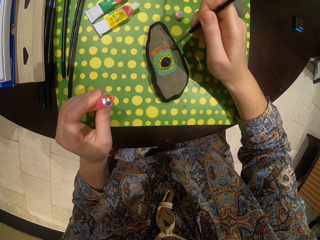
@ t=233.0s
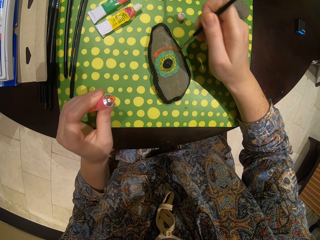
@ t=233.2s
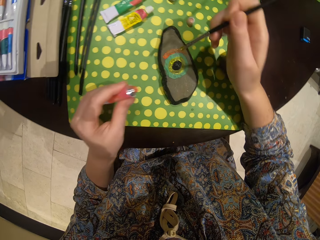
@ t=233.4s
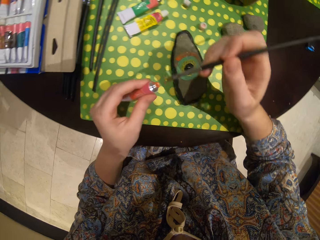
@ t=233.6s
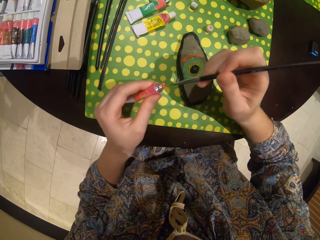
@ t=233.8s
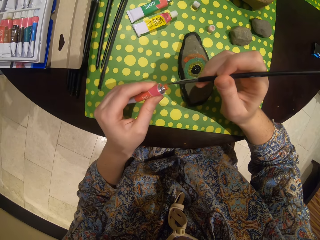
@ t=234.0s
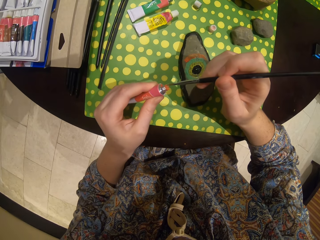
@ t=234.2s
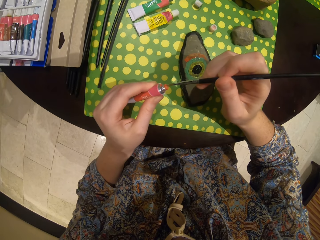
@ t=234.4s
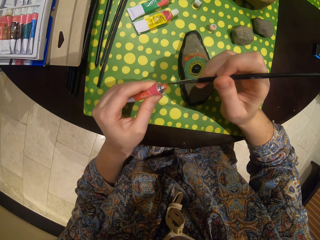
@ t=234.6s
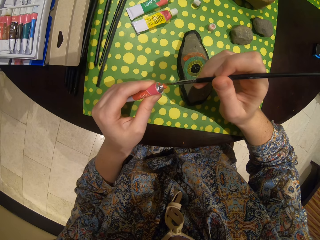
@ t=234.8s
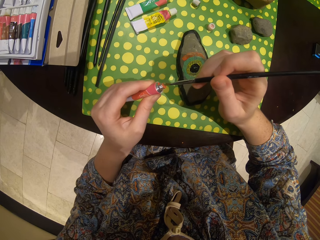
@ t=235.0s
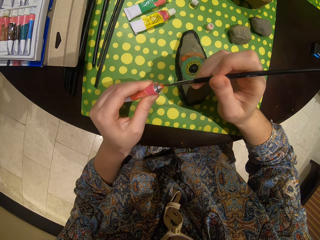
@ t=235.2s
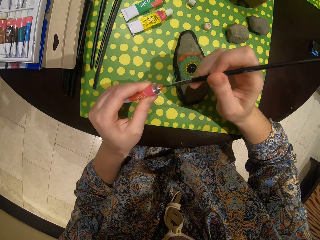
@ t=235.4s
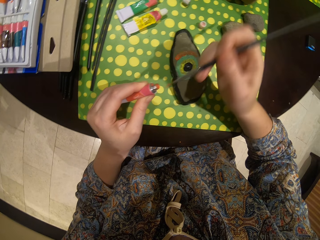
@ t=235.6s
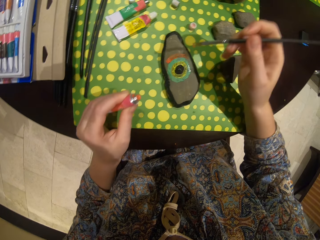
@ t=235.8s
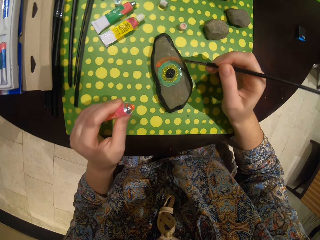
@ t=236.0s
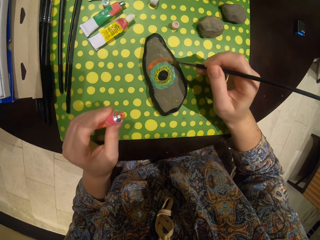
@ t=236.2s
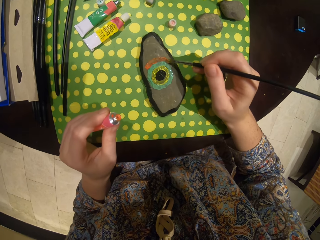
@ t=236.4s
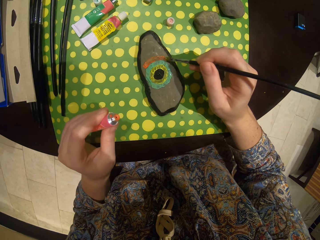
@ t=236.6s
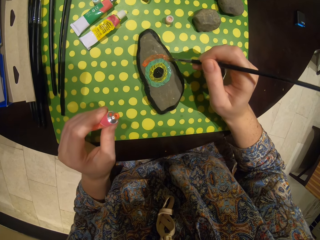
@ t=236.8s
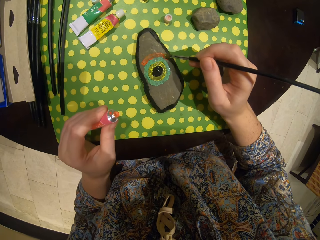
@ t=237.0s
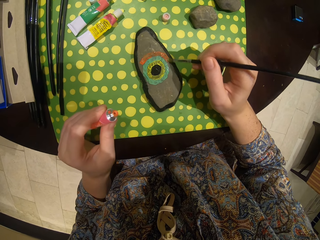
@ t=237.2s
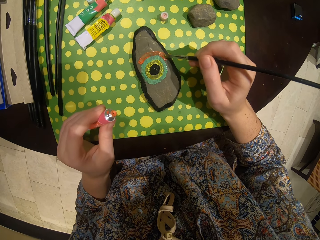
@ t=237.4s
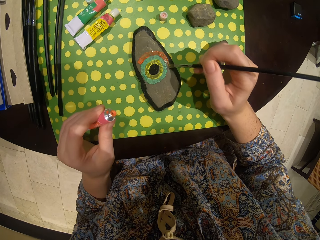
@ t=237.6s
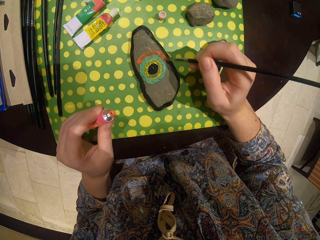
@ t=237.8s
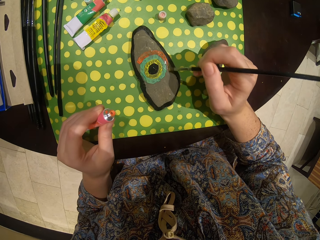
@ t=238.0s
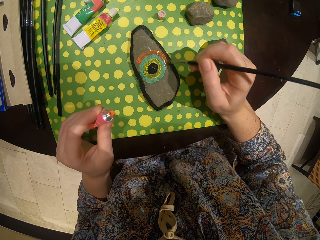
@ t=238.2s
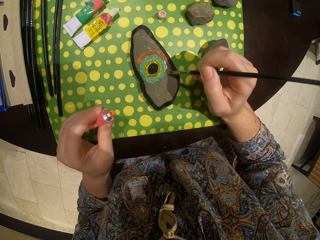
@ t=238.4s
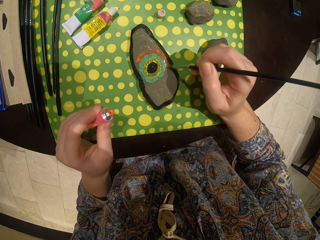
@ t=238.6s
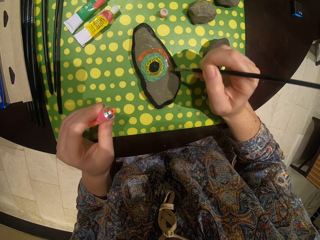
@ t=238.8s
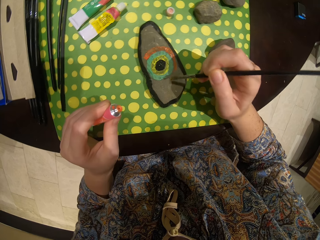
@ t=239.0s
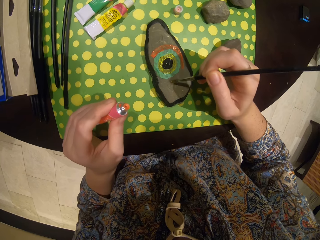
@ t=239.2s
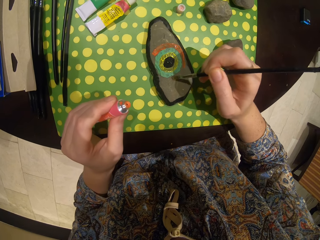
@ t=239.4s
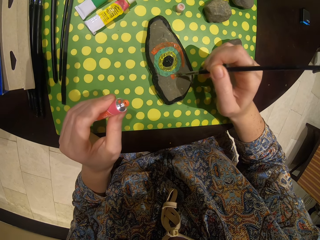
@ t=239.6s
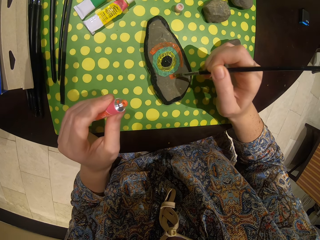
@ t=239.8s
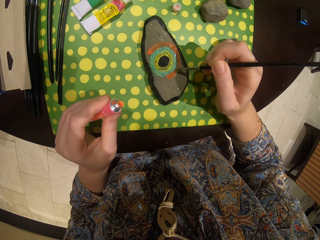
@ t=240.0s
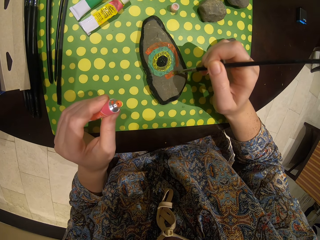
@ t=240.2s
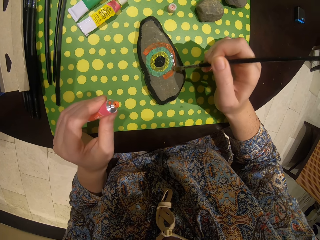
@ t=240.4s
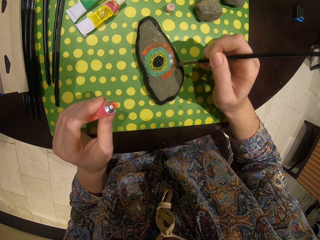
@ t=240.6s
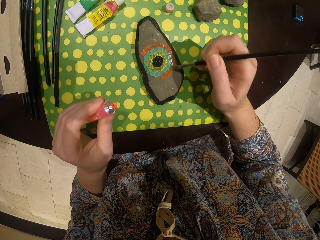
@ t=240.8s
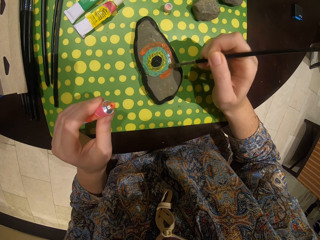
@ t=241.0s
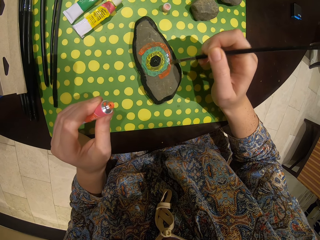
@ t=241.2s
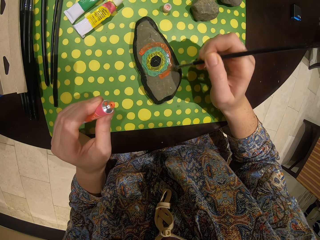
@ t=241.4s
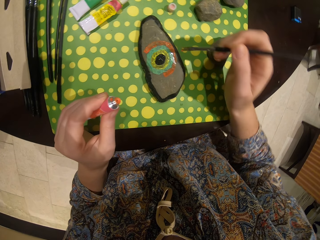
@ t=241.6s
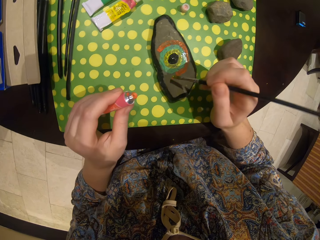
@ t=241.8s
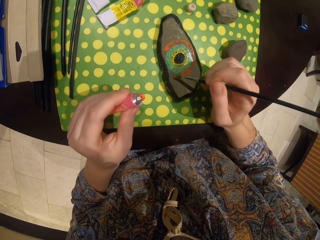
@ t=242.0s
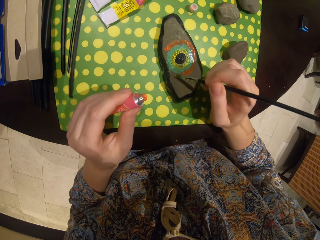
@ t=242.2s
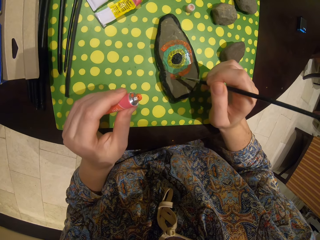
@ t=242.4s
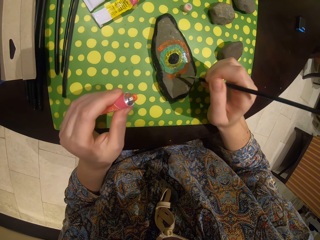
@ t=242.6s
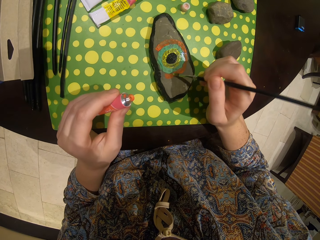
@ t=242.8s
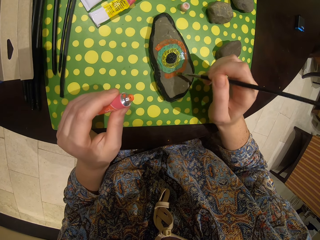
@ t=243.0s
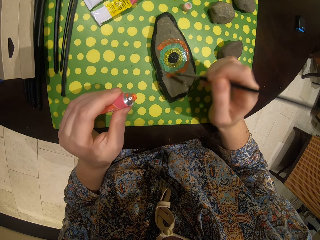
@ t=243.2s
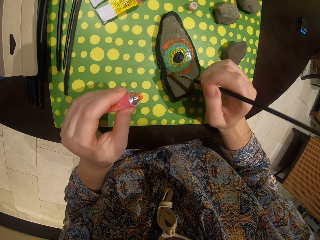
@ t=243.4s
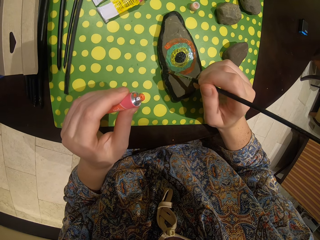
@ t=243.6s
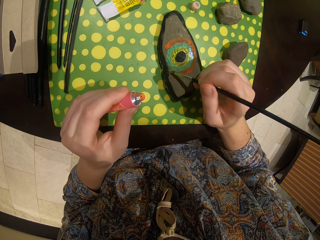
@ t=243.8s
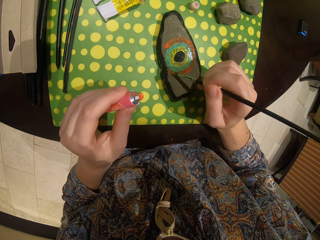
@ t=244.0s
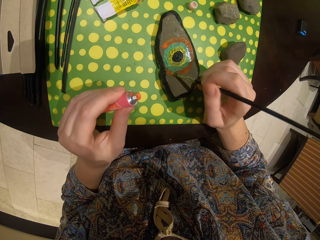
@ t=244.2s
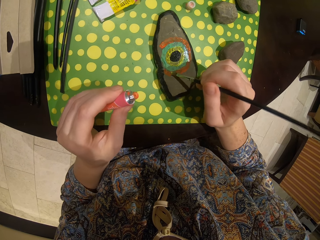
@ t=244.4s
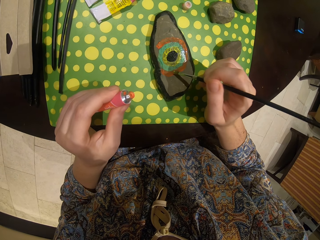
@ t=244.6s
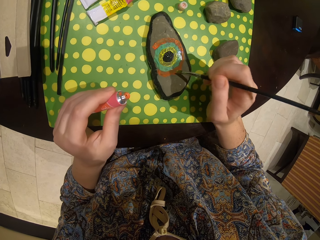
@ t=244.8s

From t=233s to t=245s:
The camera wearer dips the pen in the paint. They take the paint with a paint brush. They draw the stone. They paint the stone.

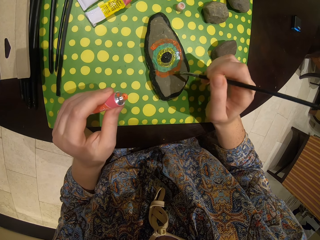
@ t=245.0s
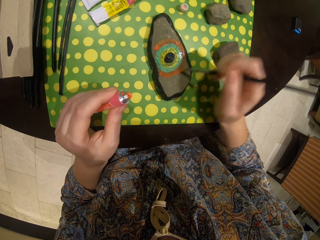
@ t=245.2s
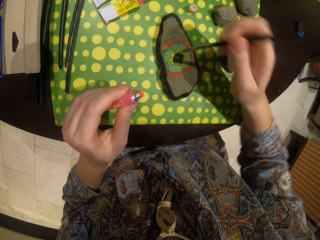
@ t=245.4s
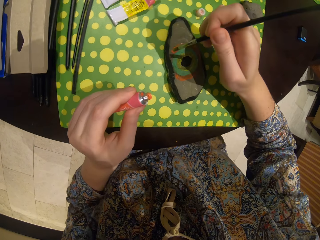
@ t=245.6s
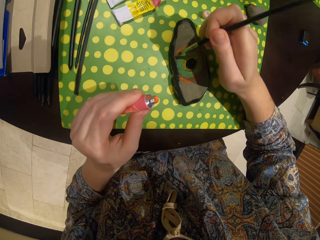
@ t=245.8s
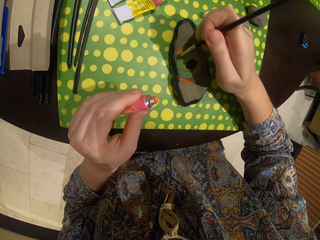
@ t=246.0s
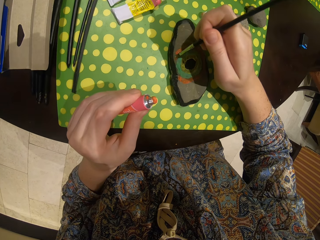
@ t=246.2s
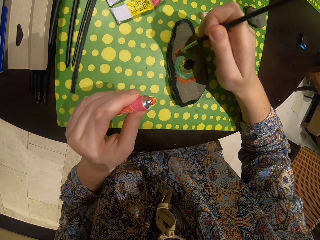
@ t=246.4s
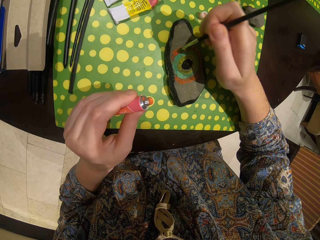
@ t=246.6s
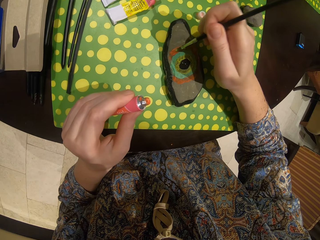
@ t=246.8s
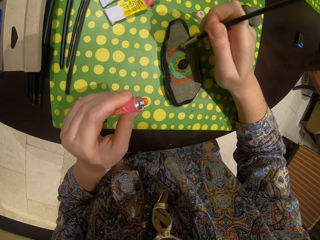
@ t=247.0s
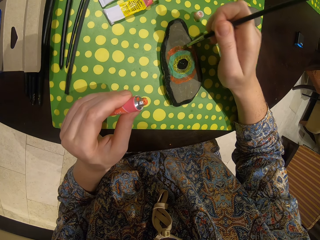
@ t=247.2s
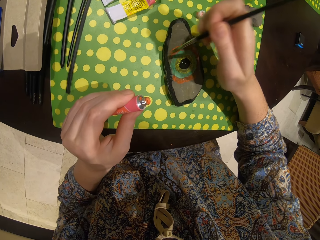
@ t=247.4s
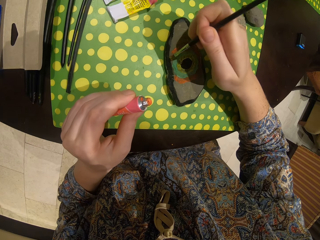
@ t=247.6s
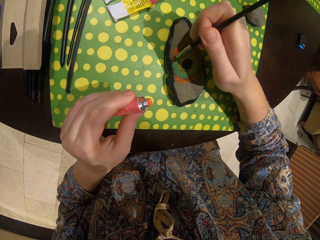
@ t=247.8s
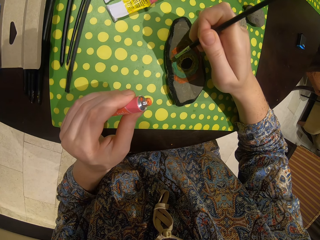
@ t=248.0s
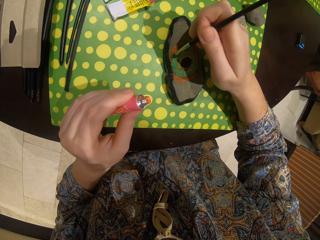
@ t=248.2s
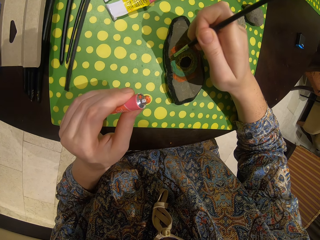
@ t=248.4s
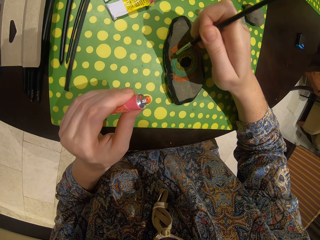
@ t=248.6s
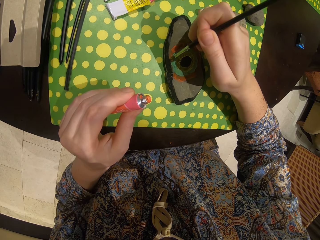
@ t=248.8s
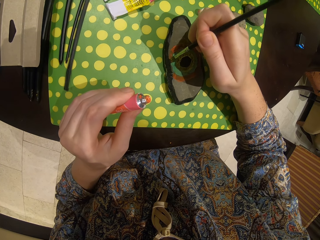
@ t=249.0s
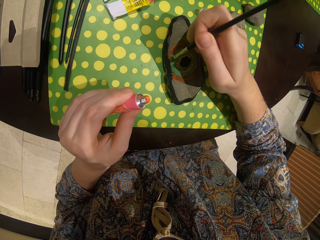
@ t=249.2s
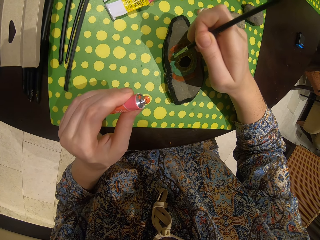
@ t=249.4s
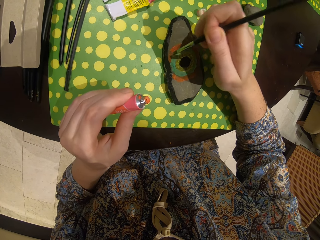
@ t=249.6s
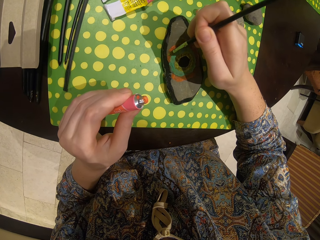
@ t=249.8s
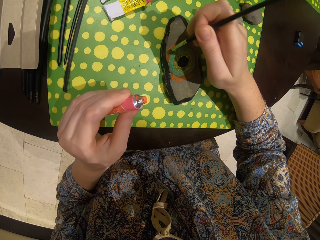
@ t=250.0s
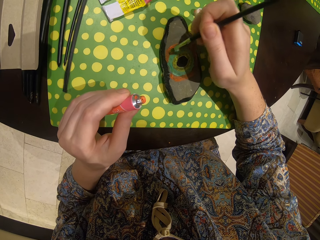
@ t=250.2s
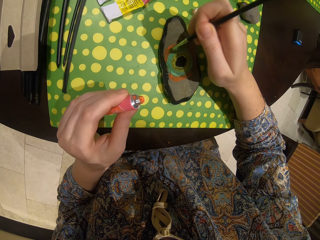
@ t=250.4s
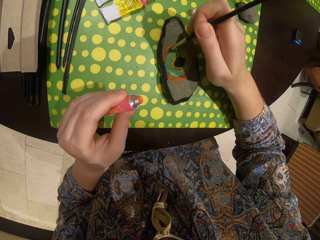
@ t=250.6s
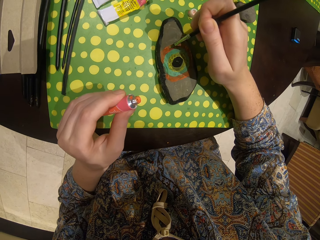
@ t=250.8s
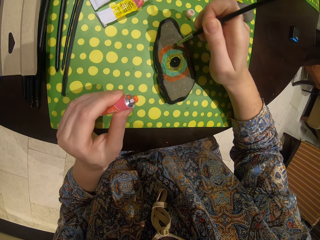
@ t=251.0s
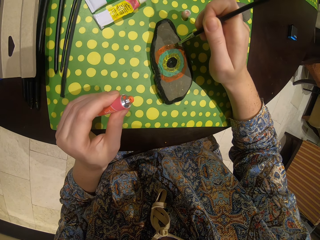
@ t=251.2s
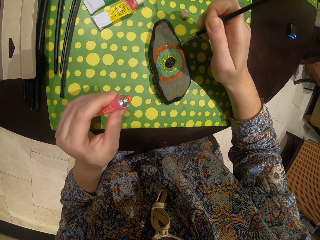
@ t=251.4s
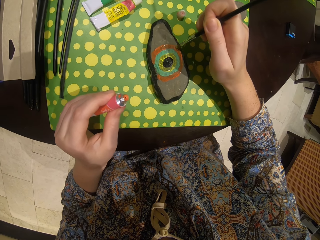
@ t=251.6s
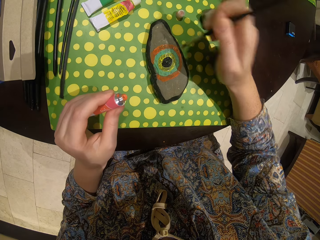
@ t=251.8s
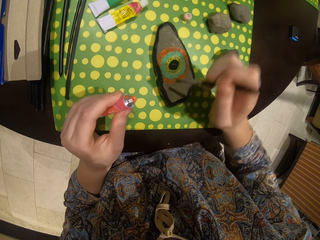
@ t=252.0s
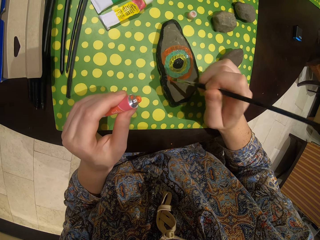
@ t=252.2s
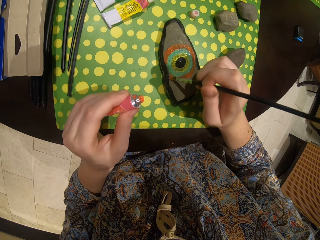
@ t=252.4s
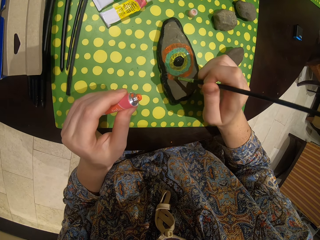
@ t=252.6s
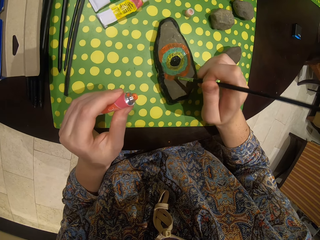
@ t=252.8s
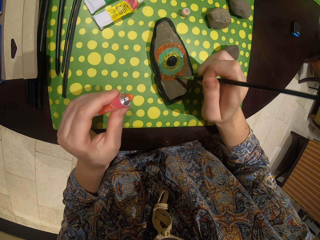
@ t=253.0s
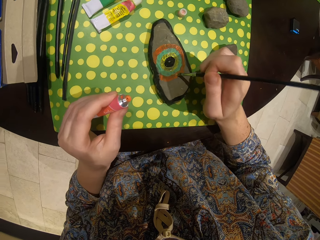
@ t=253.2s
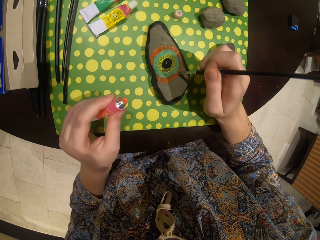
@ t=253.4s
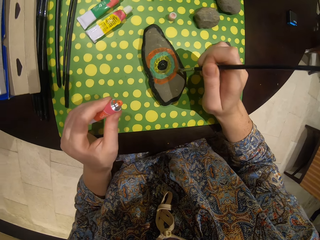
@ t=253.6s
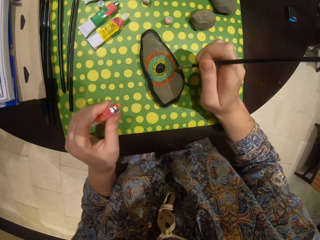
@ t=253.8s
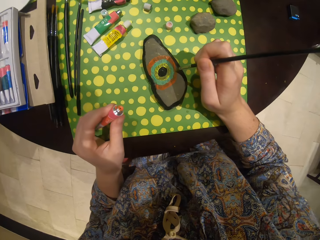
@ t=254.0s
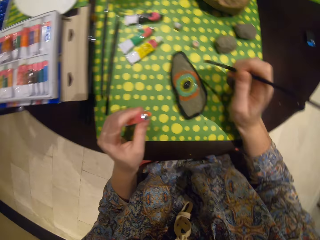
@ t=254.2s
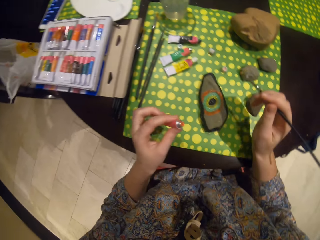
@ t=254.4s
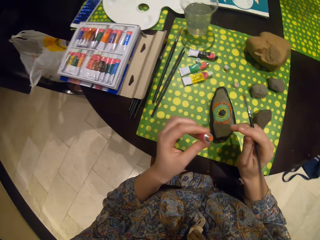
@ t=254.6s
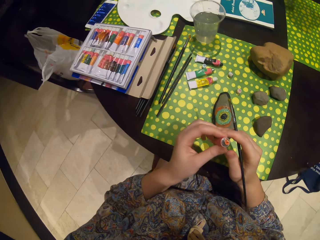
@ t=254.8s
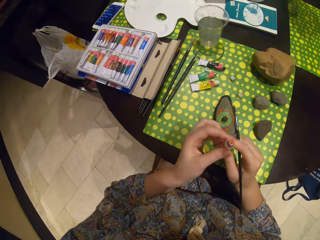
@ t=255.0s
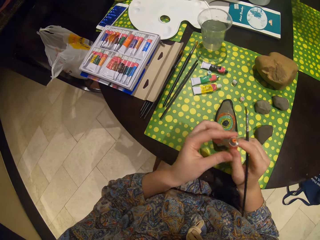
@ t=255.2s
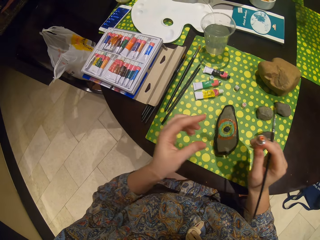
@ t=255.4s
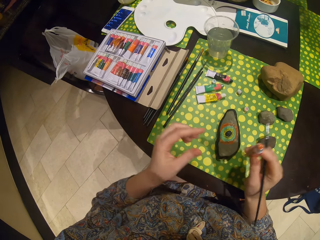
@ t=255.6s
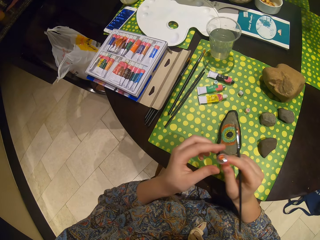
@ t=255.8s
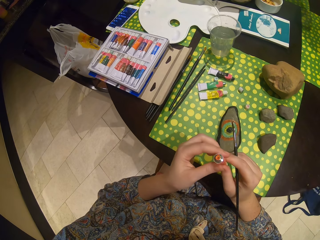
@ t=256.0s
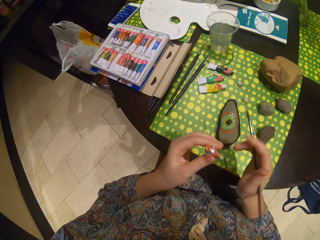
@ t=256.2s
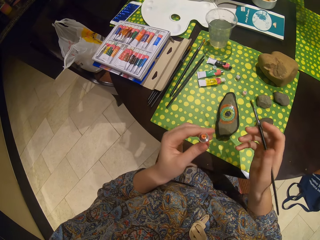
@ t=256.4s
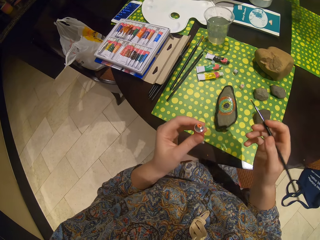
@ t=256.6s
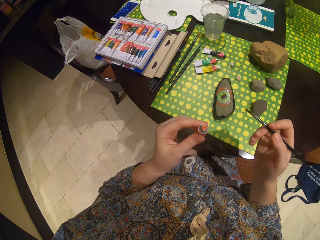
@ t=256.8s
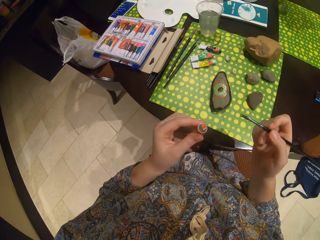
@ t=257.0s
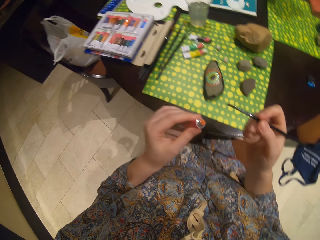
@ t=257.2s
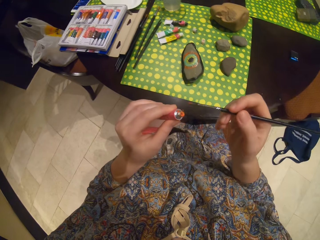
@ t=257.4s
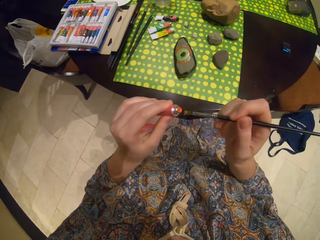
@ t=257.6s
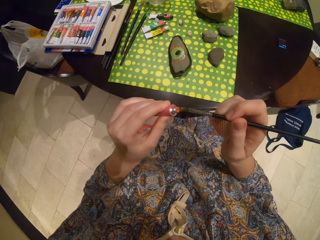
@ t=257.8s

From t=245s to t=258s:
The camera wearer puts the paint on the right hand. They put the paint on the left hand.
